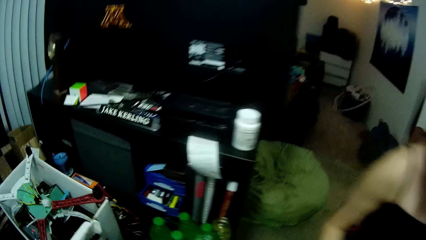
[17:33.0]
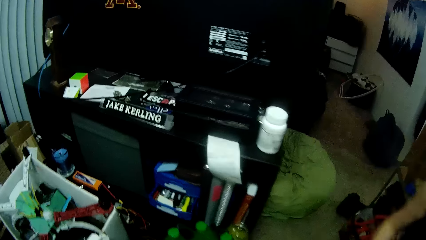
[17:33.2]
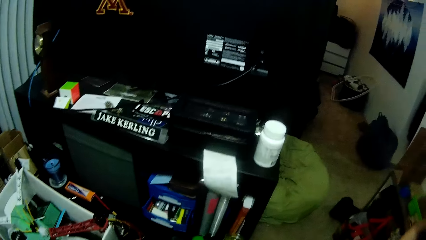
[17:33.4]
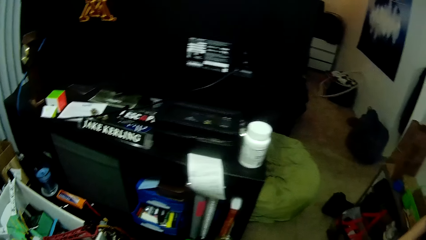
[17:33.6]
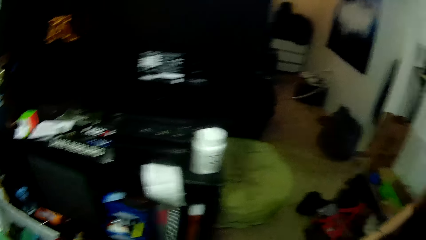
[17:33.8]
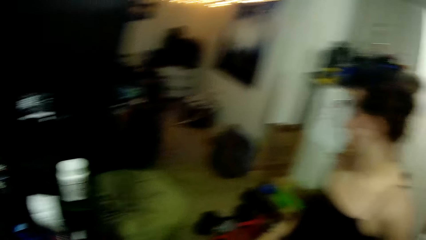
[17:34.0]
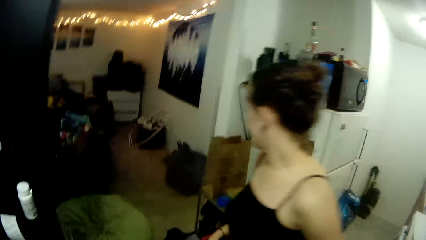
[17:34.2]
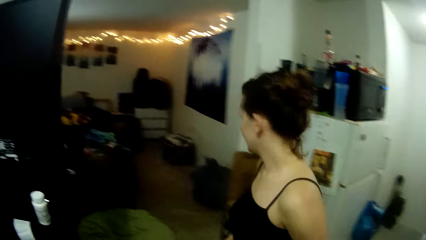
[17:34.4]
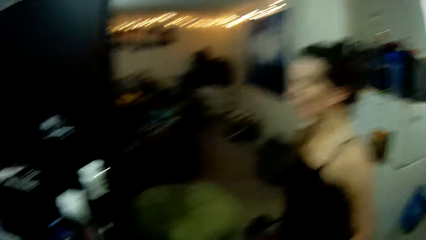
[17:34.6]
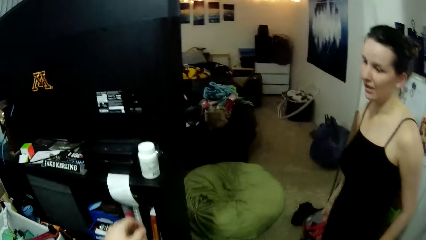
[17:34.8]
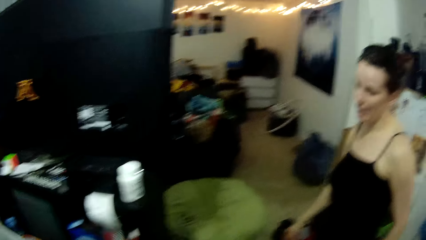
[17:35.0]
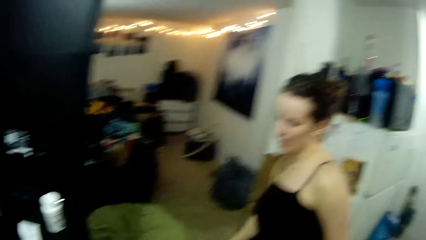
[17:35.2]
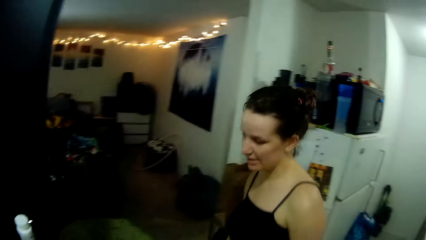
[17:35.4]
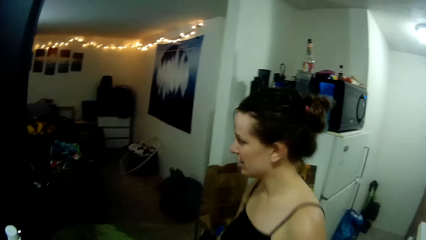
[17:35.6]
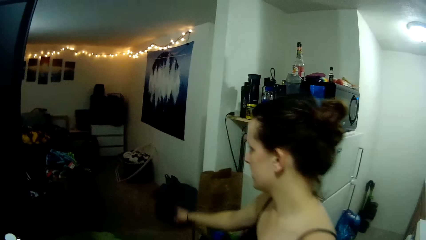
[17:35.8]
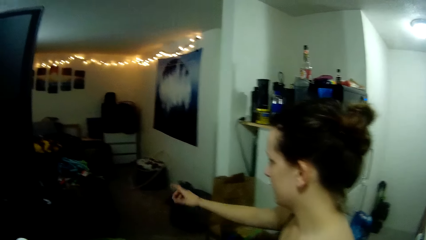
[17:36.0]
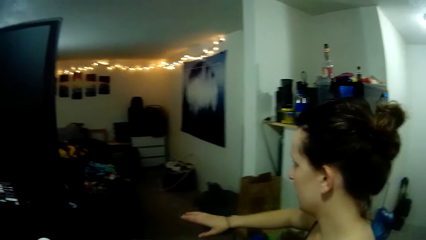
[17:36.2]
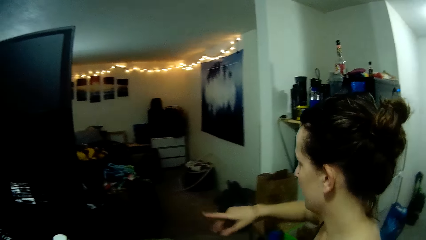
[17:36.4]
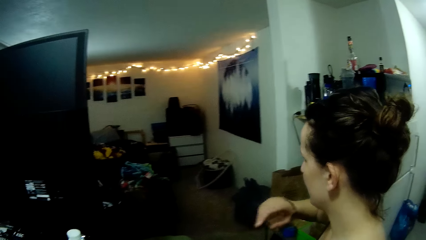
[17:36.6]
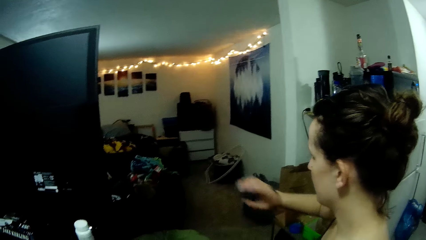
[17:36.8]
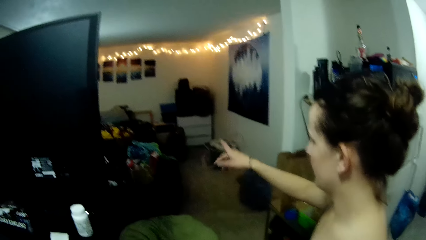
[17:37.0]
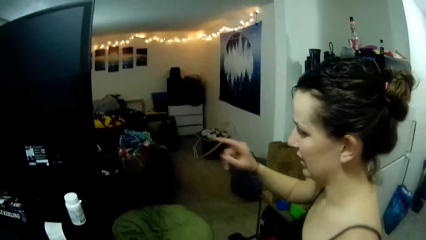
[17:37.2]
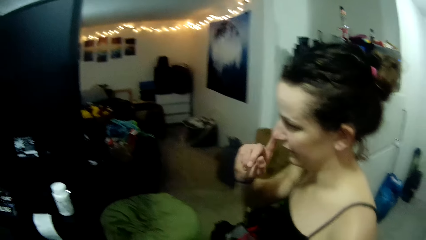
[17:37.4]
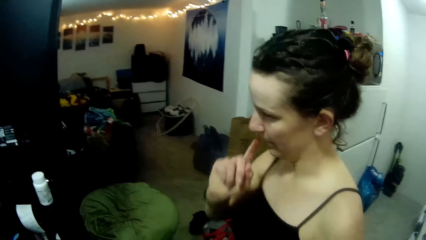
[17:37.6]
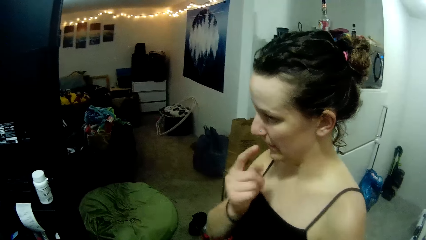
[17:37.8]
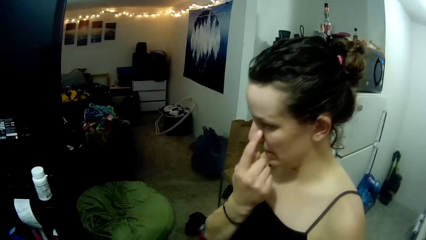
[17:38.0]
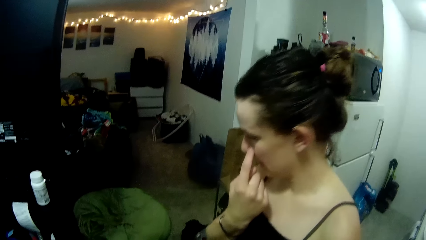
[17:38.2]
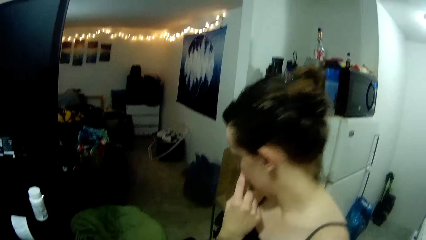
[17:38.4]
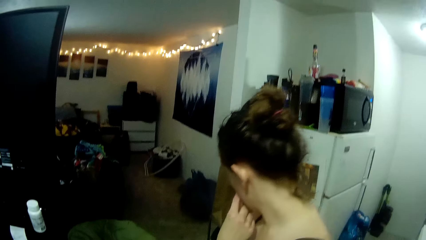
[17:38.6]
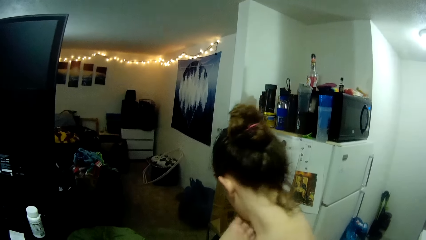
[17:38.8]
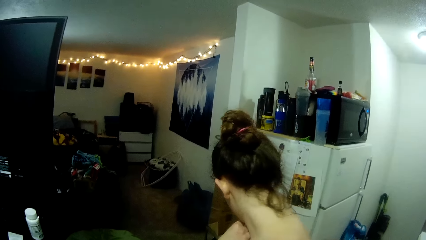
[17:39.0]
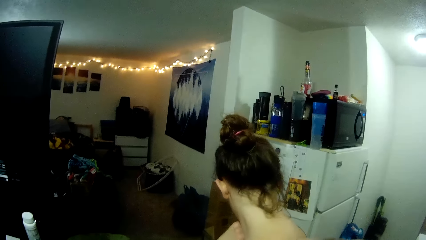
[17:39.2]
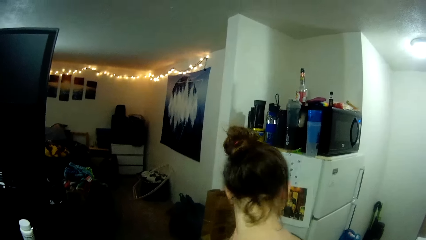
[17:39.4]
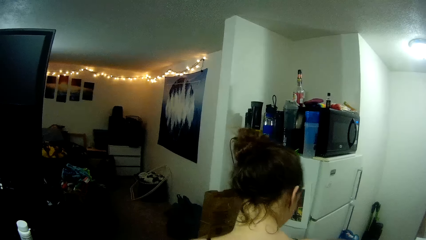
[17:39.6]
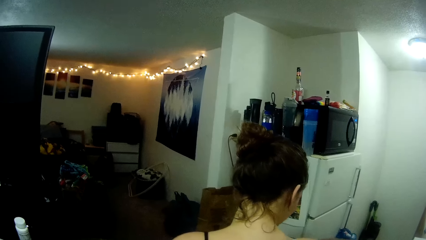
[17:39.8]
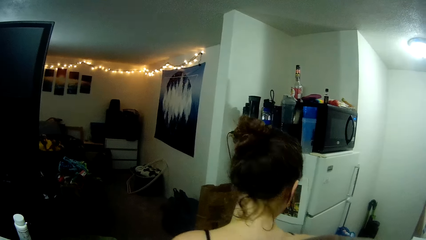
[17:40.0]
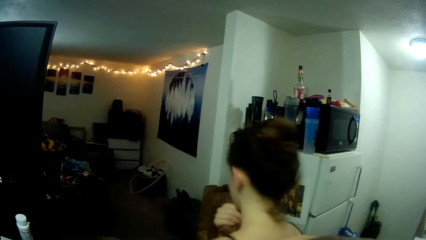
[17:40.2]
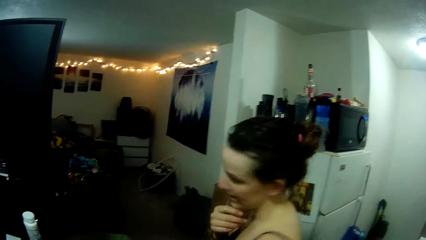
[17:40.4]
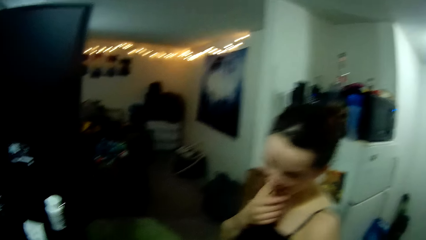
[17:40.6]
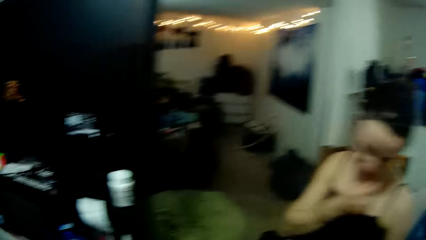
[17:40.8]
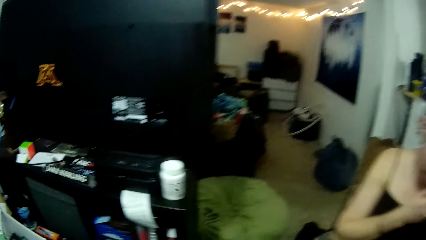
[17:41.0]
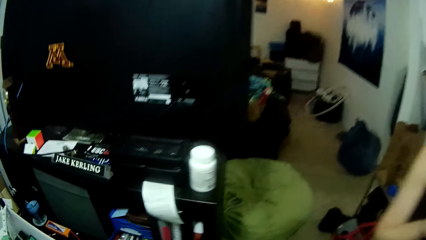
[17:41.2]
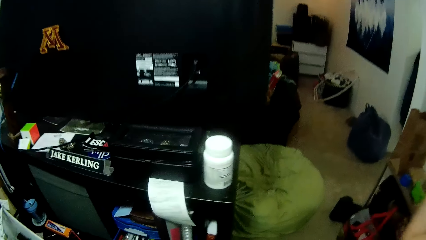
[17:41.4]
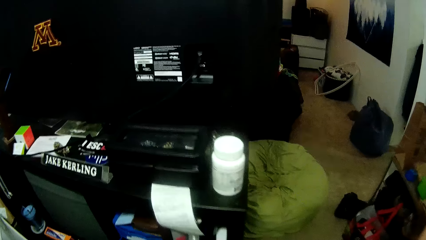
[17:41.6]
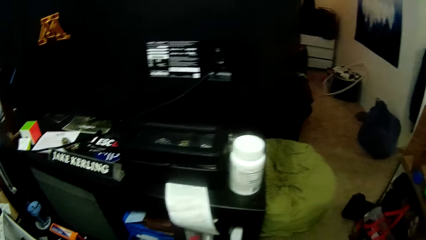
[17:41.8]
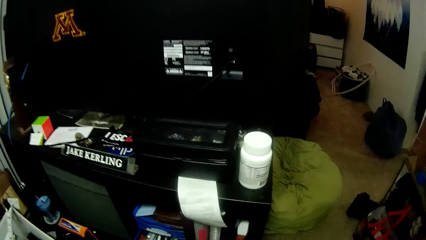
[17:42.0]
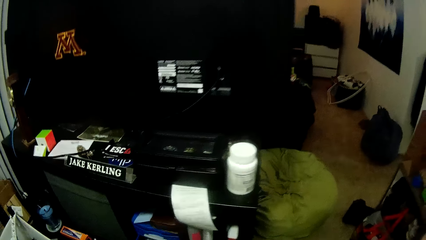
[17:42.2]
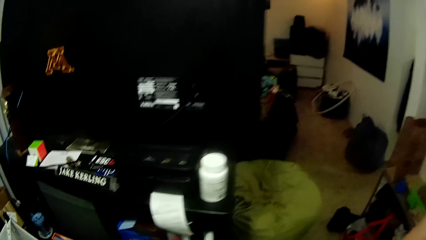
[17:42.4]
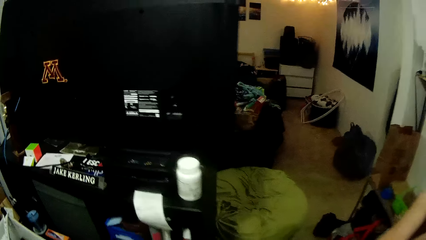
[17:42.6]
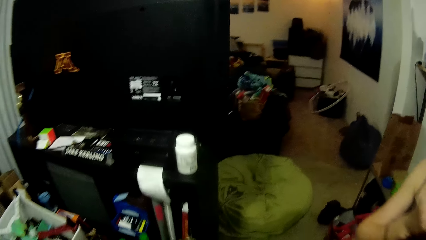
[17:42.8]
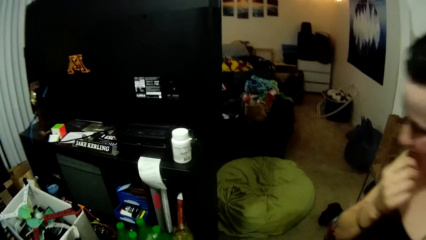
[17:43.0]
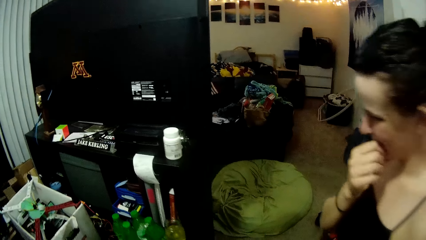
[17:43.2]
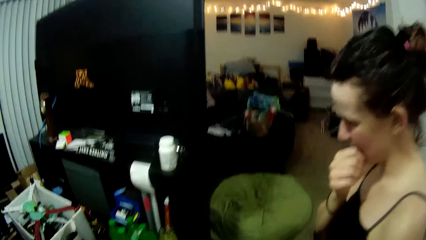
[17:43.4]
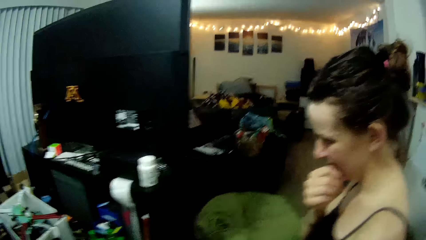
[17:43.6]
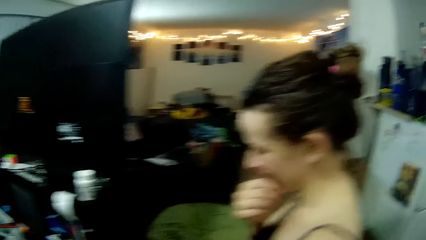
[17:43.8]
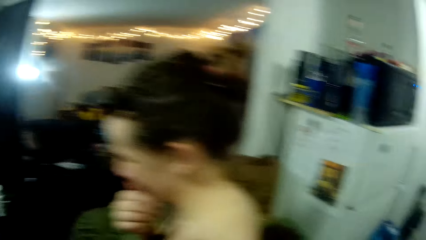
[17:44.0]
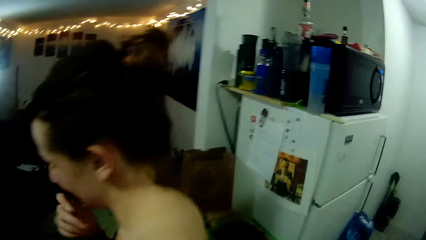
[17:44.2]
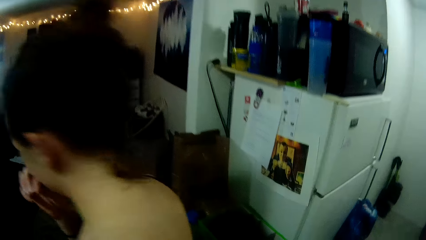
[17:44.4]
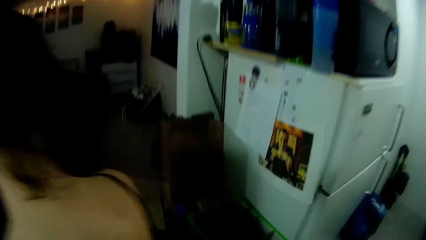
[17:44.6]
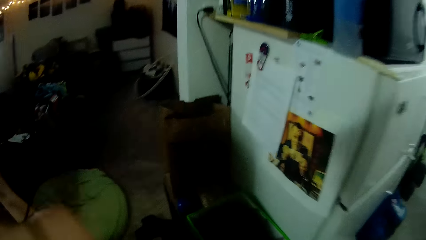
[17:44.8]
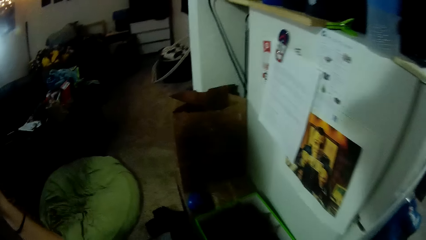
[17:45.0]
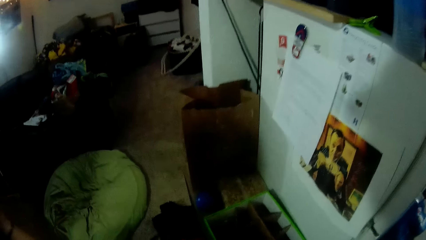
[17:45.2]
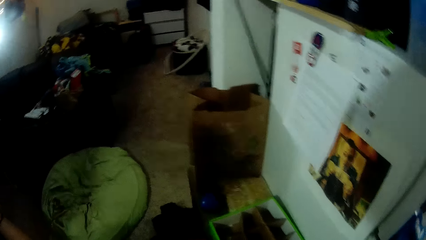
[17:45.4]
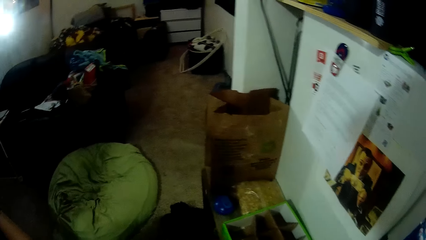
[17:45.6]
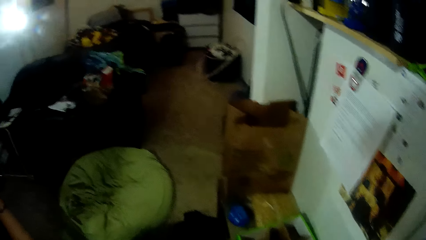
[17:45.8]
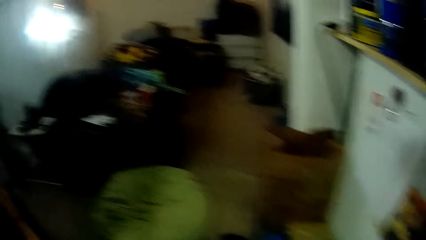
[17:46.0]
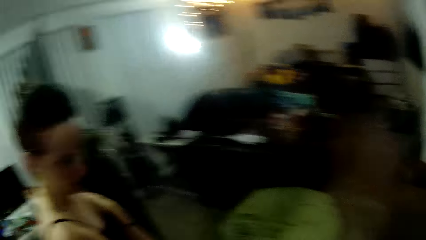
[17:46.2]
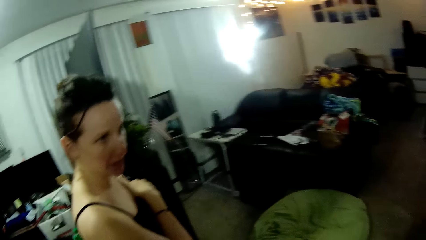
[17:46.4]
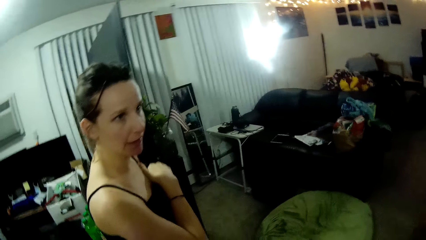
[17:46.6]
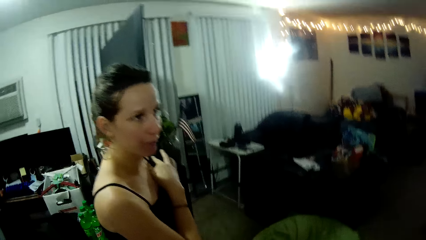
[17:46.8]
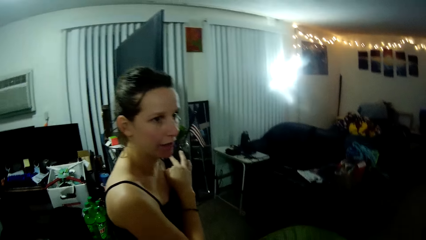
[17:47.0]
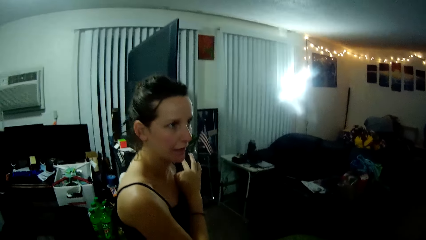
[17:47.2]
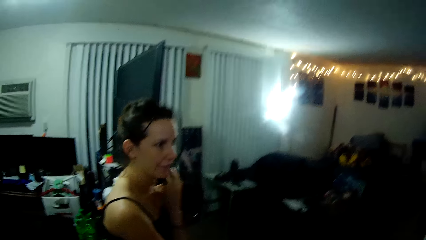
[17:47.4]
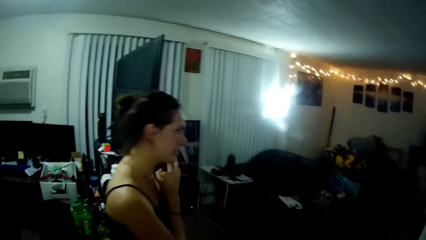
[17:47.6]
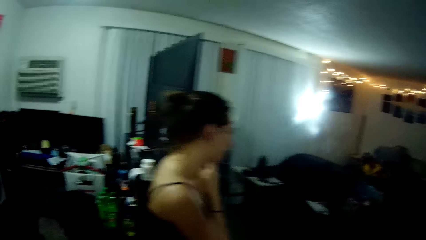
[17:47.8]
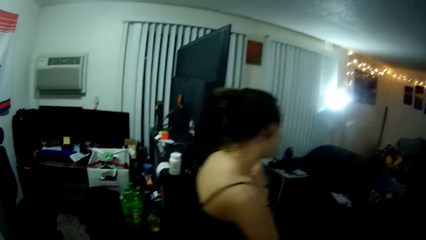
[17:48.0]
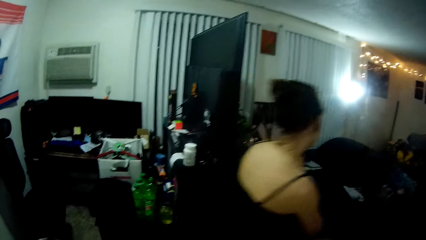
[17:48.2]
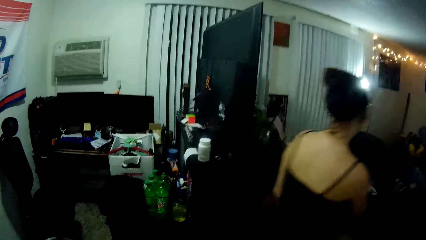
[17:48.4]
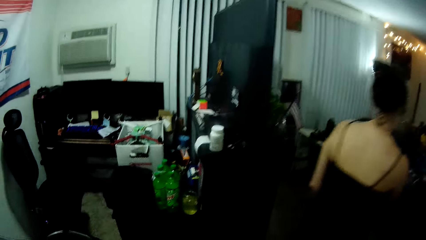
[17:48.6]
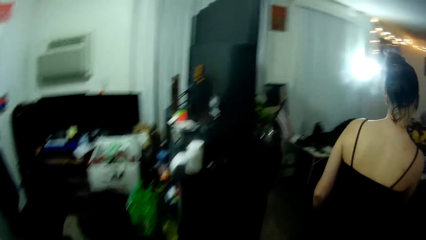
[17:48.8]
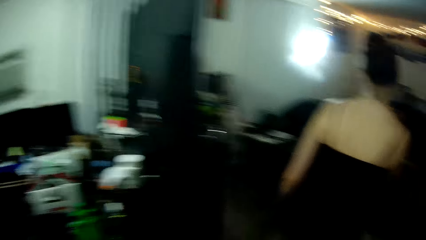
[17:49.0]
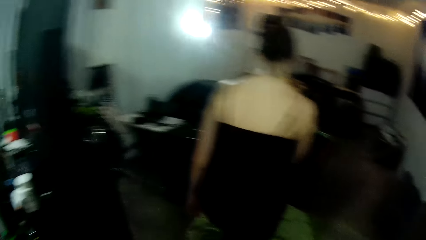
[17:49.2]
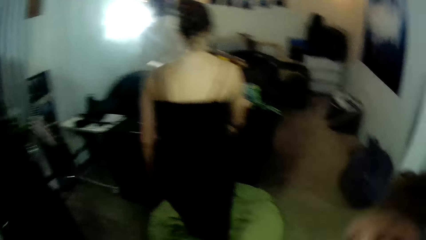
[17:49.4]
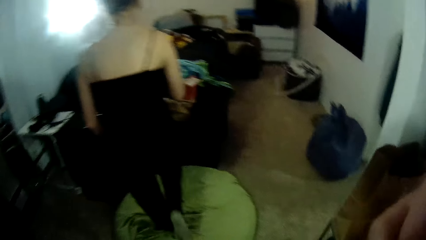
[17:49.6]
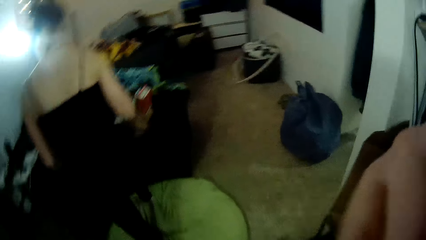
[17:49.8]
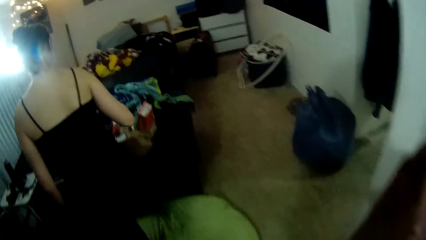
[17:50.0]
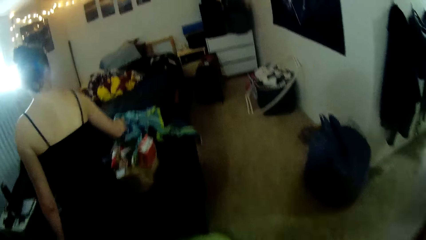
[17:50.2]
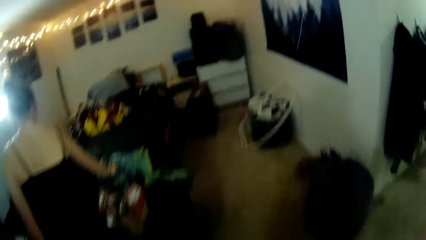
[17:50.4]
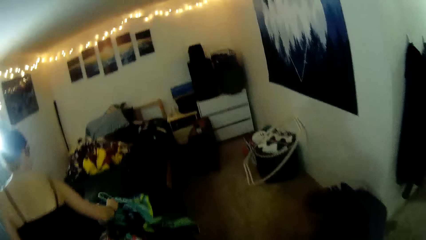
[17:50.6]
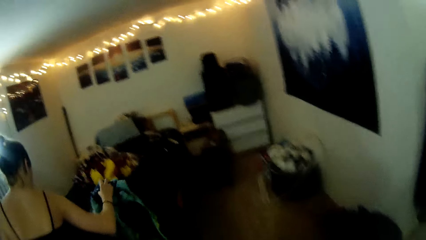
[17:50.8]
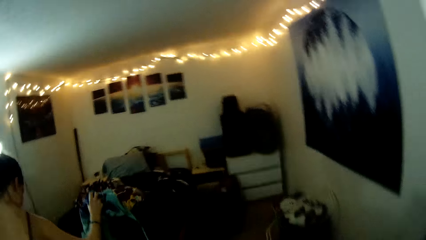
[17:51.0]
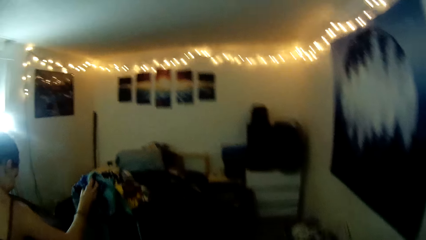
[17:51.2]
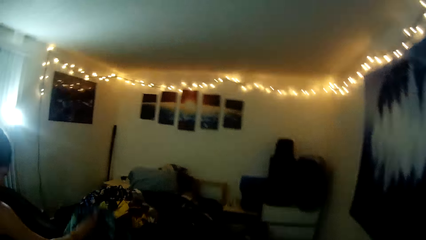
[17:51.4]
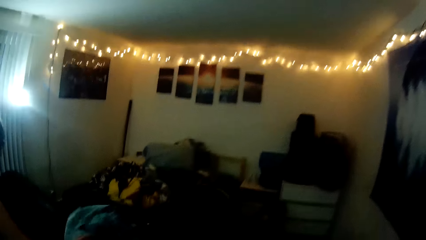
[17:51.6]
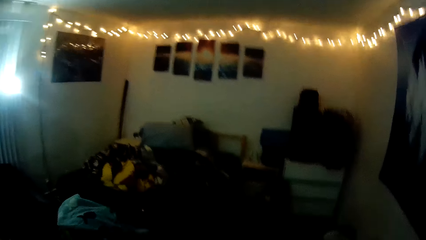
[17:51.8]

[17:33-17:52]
The woman touches her face with her right hand. She looks around. The camera wearer moves around the room. The woman uses gestures and walks around the room. The camera wearer touches his face with his right hand. The woman picks up the towel from the couch with her right hand. The camera wearer walks around the room.
